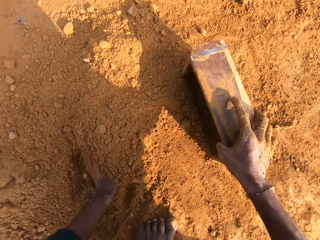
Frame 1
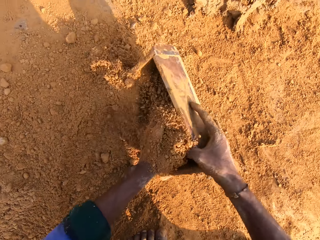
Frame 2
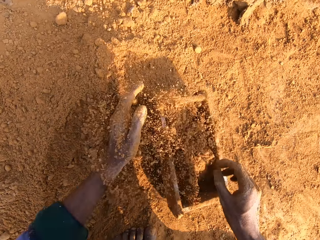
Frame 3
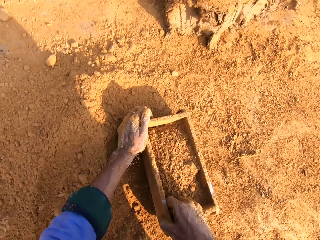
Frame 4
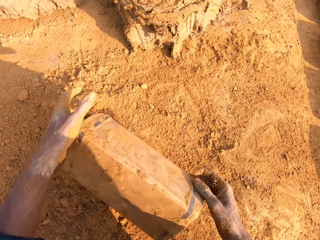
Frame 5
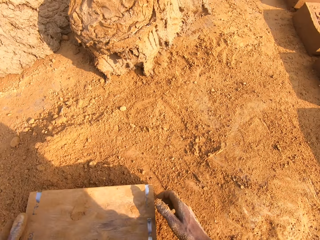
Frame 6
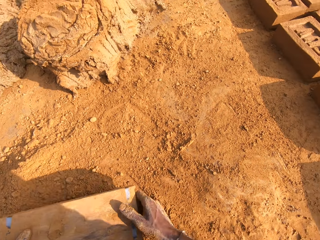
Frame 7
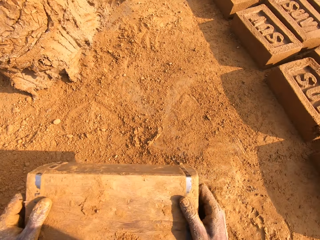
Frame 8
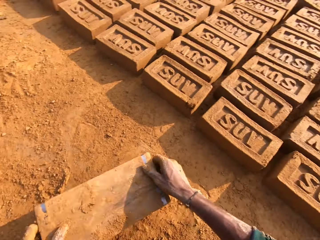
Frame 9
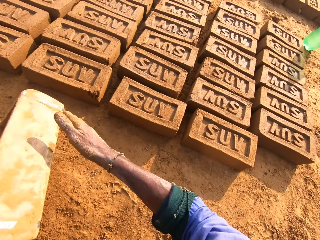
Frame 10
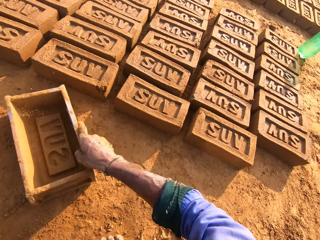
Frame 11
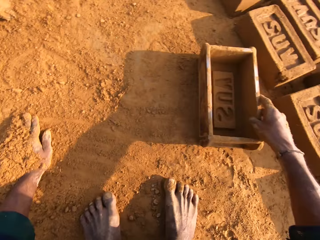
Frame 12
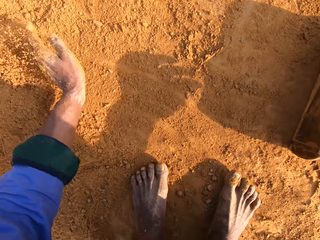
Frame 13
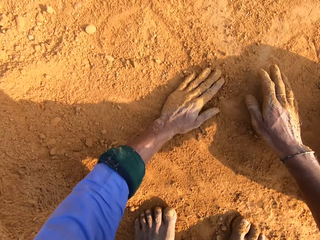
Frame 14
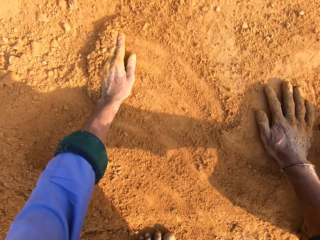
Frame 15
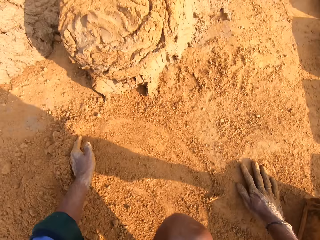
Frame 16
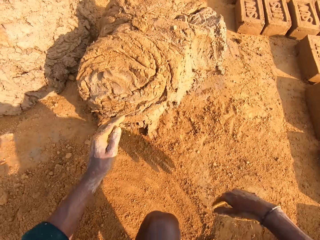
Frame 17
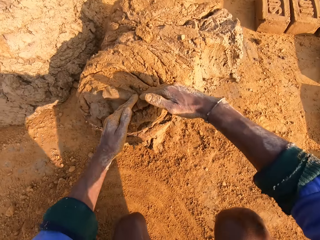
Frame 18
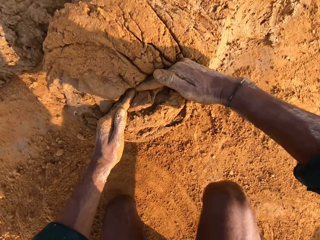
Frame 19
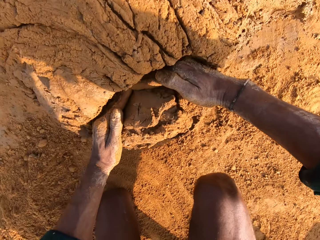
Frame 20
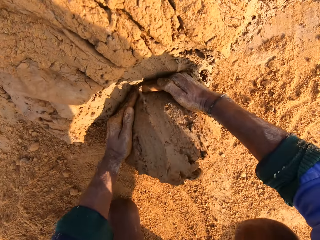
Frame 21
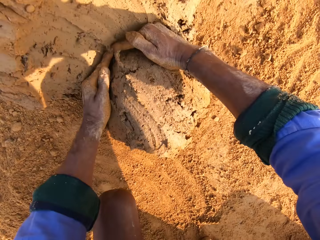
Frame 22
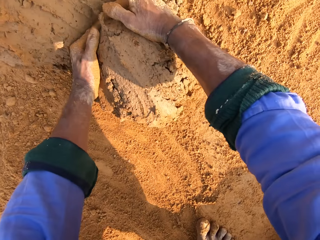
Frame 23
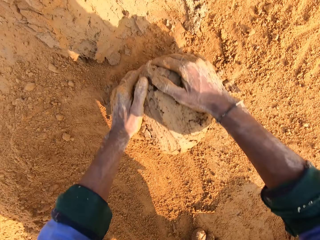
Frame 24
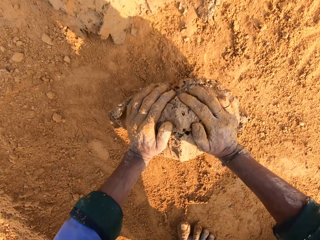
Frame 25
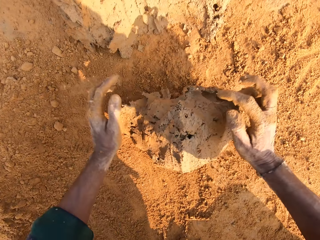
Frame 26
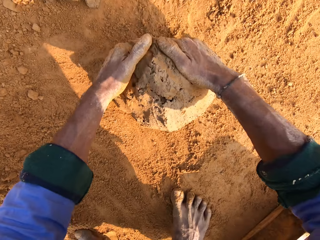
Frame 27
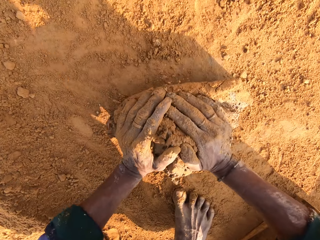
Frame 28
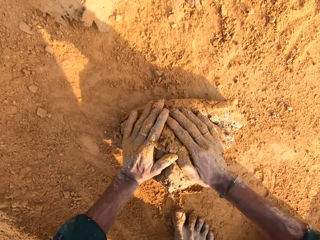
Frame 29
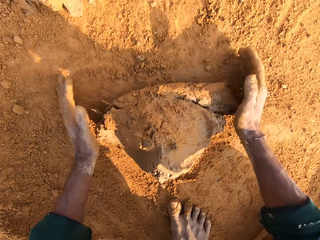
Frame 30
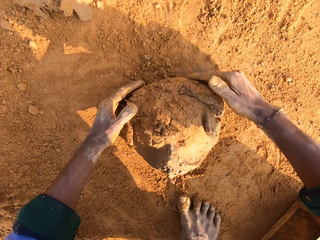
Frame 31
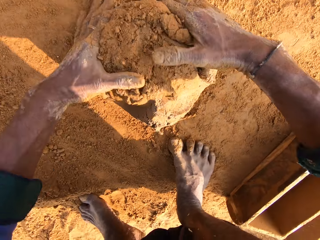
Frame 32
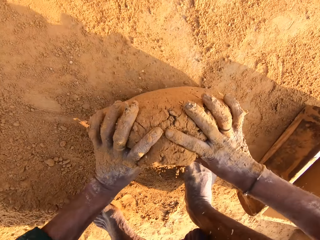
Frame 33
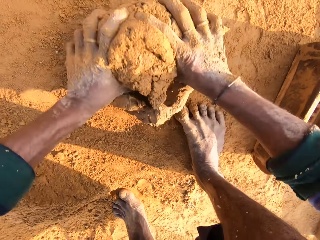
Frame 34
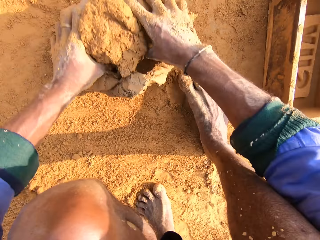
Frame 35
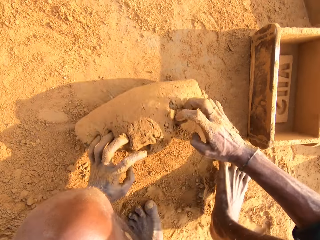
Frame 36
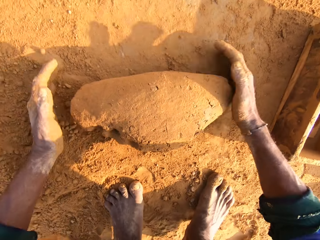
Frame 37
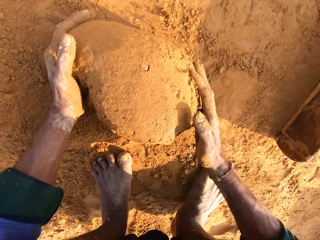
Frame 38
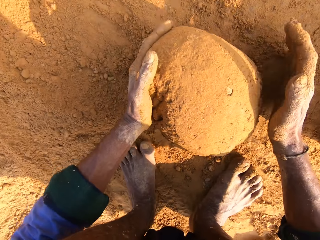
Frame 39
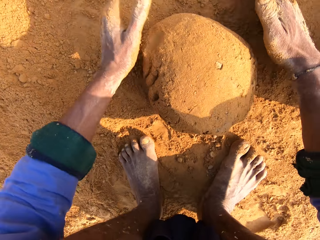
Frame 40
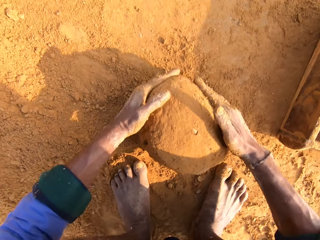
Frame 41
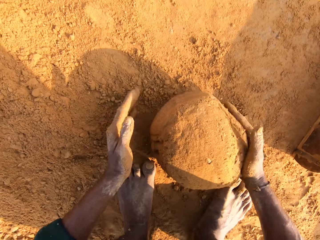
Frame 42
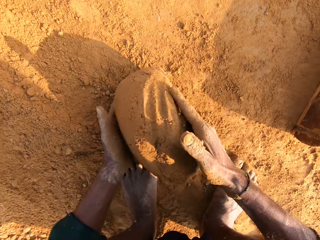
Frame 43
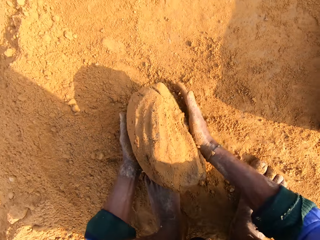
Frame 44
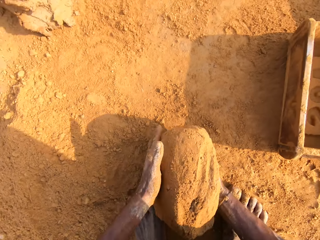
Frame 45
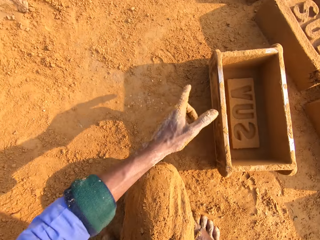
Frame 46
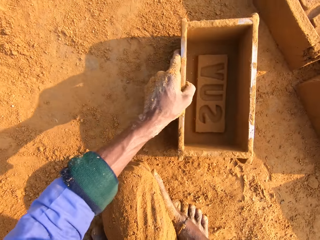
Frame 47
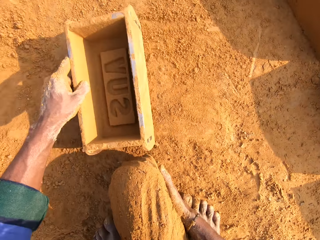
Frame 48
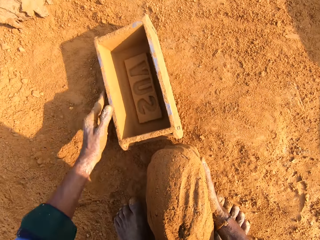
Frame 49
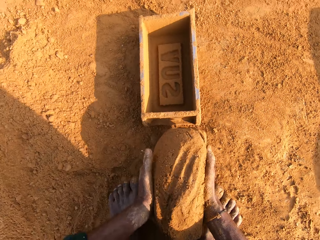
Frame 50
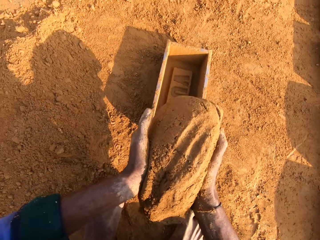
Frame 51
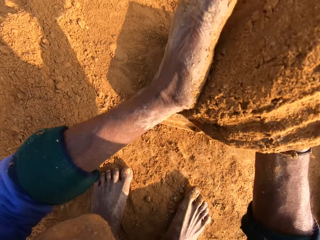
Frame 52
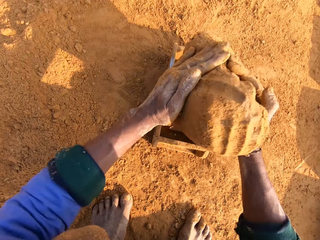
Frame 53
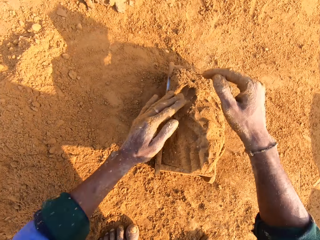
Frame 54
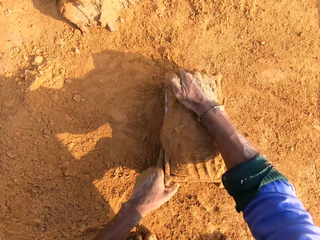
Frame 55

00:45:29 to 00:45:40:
The camera wearer collects soil. They place the soil in the brick molder. They pour the soil down on the brick molder. They put the brick mold on the ground. They touch the soil. They cut a piece of mud. They roll the soil. They mold the mud. They pick the mud. They pick the brick molder. They put the mud to the brick mold.

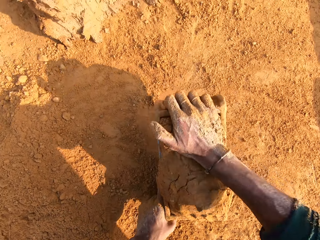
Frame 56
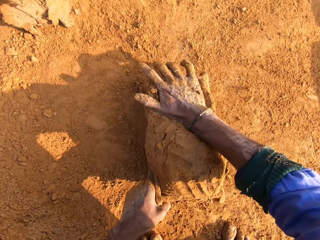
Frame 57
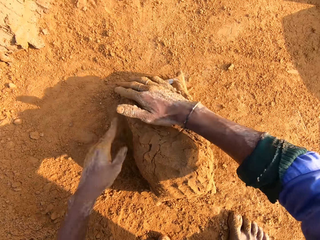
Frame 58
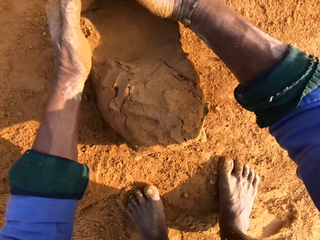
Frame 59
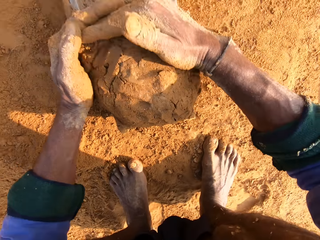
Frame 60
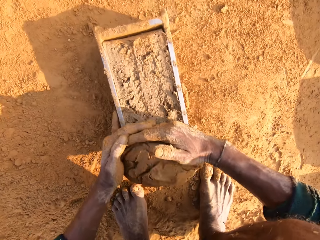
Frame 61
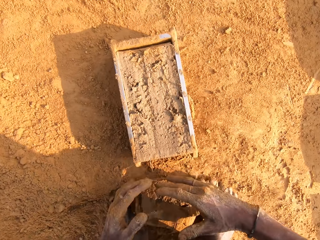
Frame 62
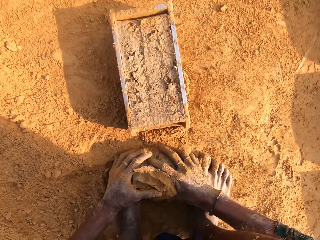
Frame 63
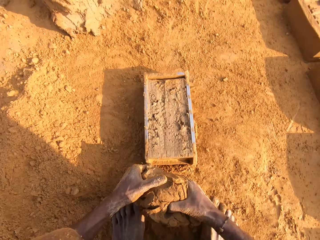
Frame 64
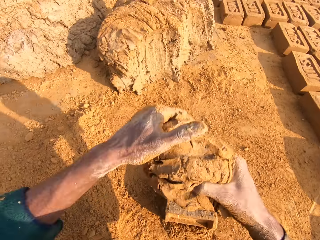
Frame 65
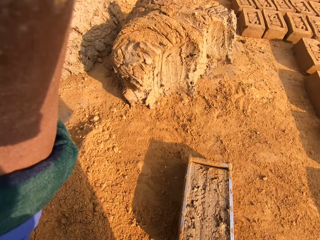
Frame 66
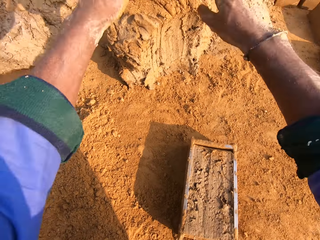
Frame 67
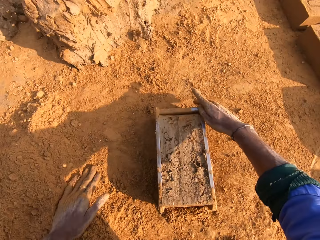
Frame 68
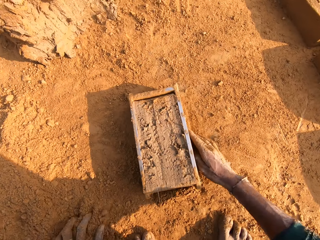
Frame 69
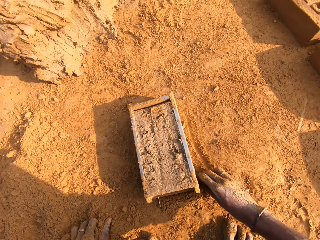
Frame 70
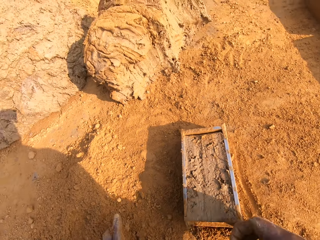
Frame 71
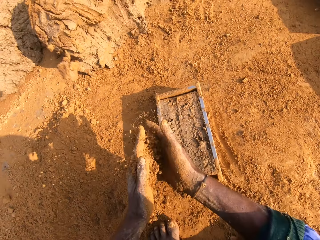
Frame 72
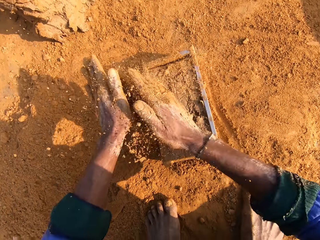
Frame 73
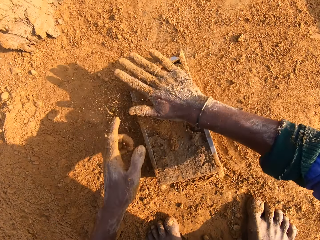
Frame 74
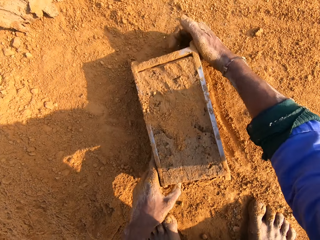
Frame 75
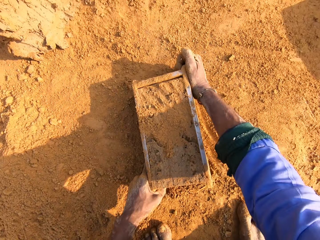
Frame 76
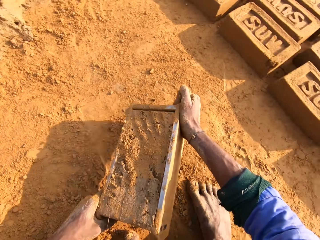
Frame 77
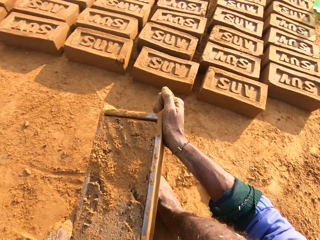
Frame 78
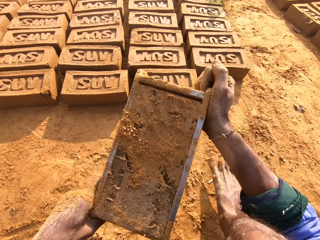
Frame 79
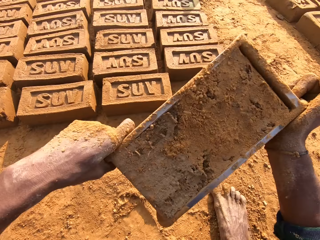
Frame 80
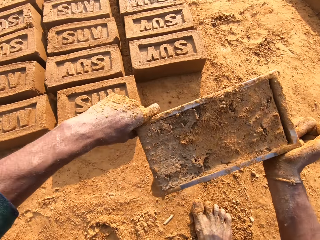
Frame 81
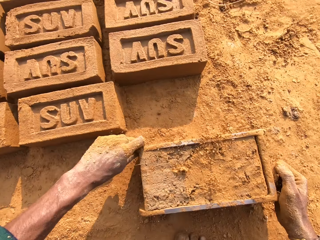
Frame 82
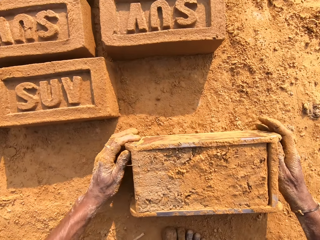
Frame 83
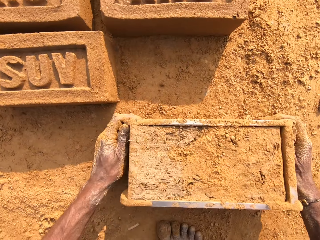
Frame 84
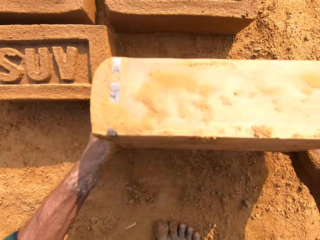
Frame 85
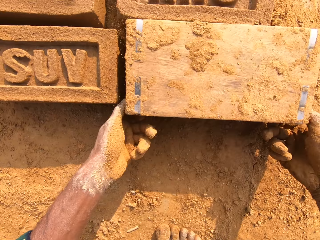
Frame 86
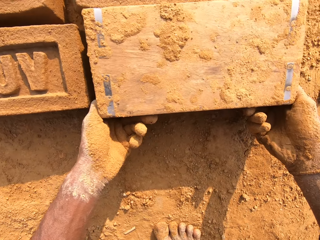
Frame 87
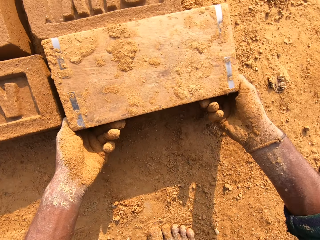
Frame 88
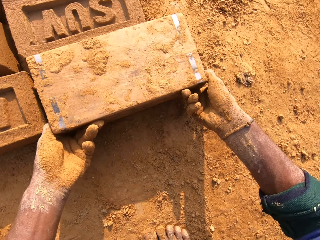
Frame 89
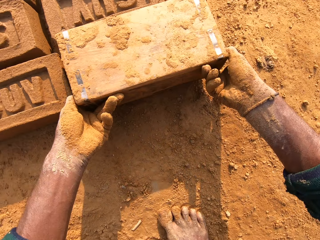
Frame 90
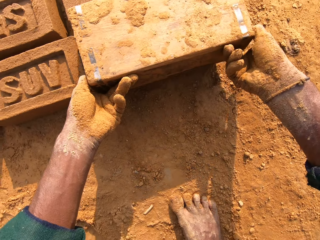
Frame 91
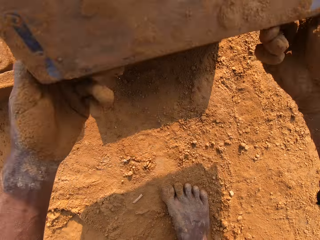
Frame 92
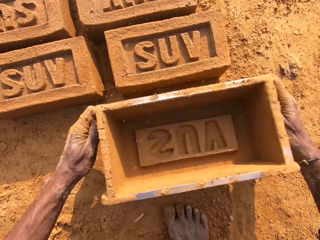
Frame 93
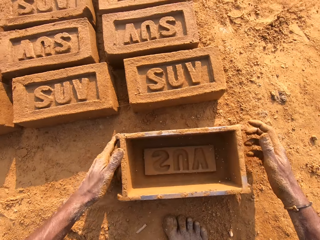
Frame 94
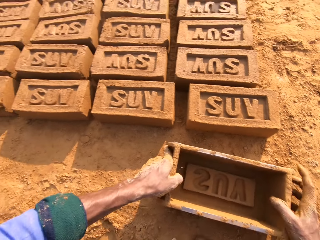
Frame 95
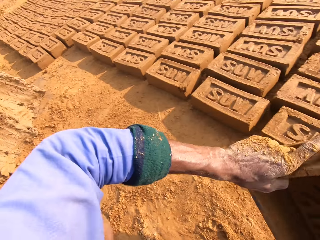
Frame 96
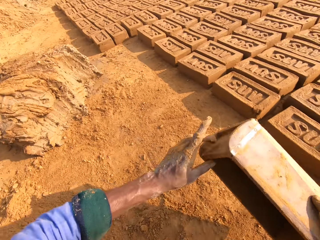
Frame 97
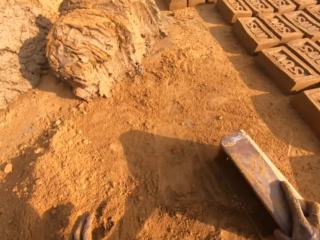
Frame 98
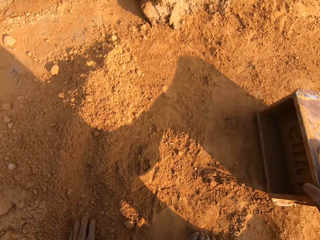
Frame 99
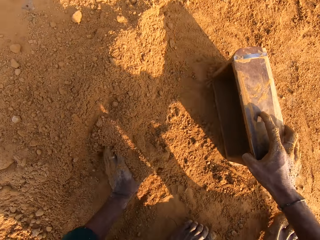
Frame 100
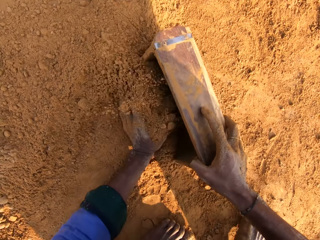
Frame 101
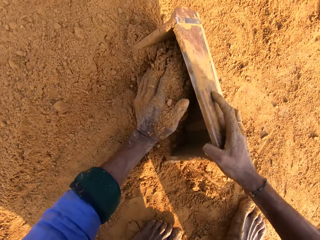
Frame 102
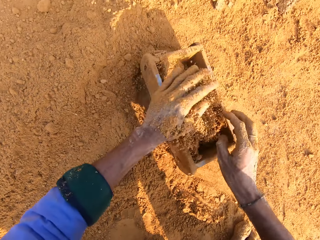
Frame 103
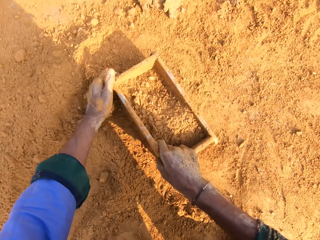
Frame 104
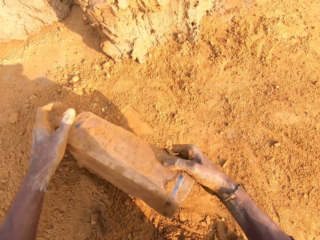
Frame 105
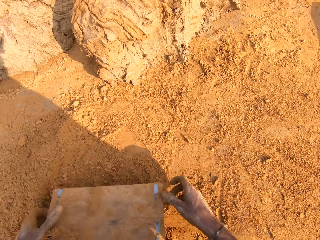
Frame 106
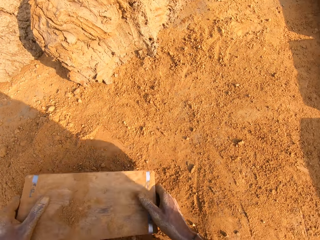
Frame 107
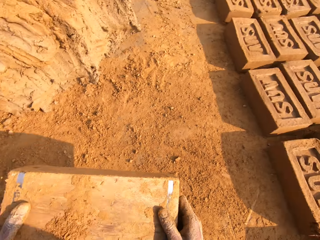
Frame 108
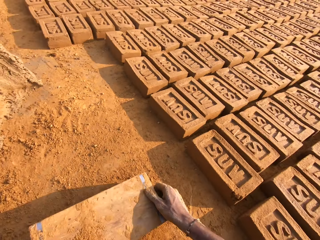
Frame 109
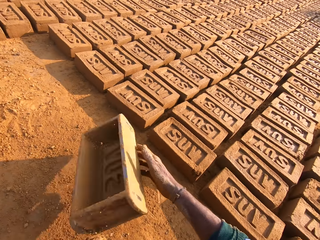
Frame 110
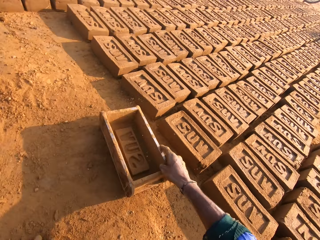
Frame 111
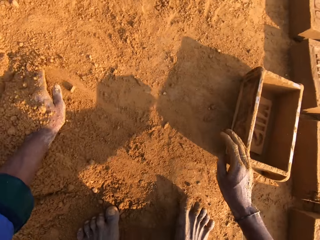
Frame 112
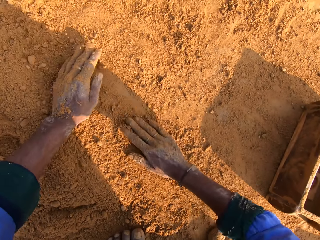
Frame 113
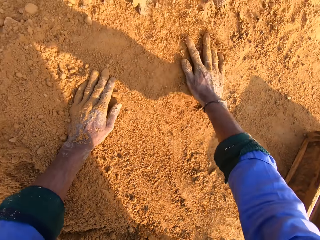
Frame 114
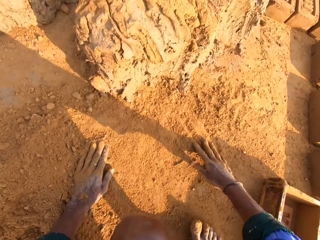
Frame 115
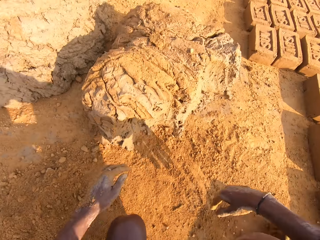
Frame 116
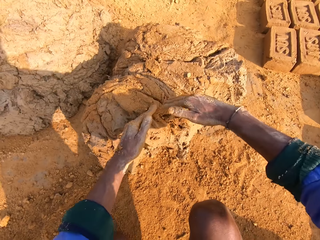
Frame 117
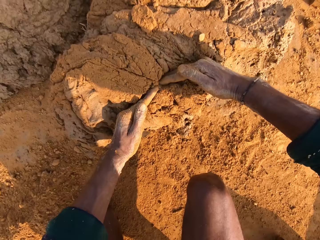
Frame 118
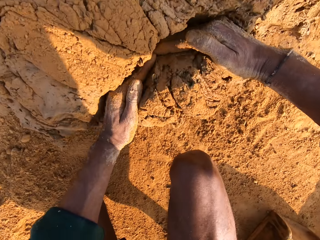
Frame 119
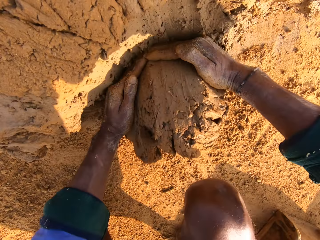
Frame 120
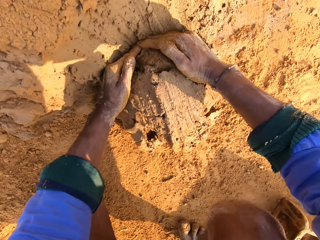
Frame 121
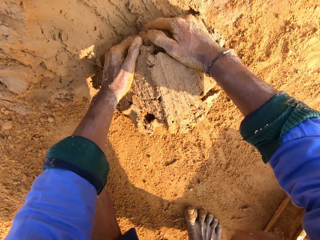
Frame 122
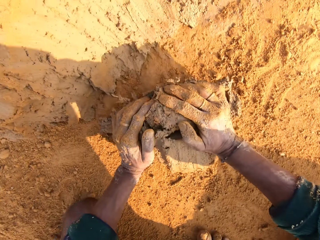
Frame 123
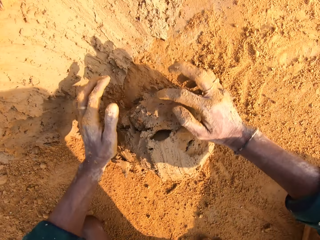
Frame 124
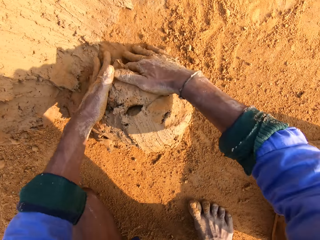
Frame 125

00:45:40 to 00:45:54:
The camera wearer places the mud in the brick. They press the mud. They cut a piece of mud from the brick molder. They pick the mud. They place the mud on the other mud. They throw the mud. They pick the soil. They put the soil on the mud. They pick the brick mould with mud. They place the brick molder on the ground. They place the brick on the ground. They remove the mud brick. They put the brick mould on the ground. They pick the brick molder. They put the soil in the brick molder. They pour the soil in the brick molder down. They put the brick mould on the ground. They touch the soil. They cut a piece of mud. They roll the mud.
